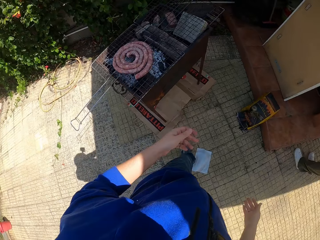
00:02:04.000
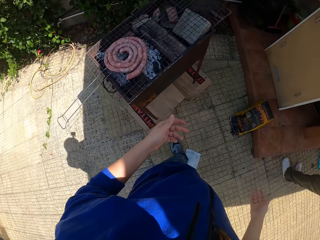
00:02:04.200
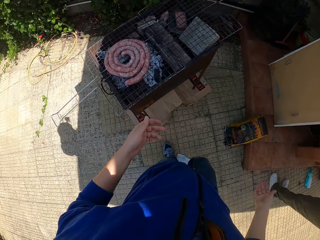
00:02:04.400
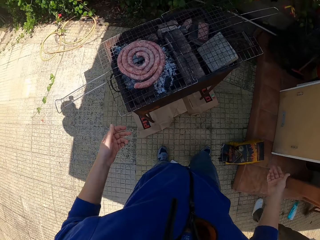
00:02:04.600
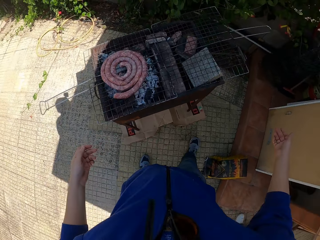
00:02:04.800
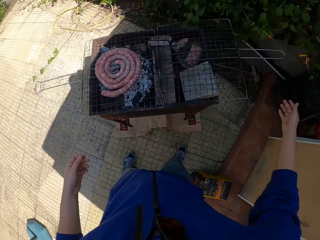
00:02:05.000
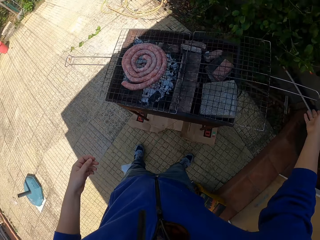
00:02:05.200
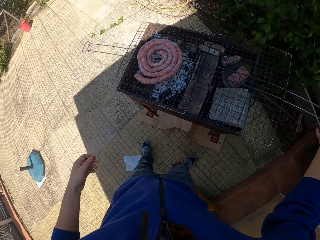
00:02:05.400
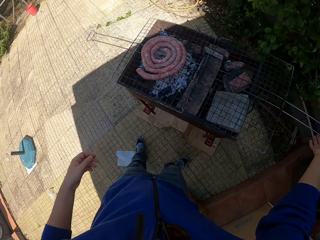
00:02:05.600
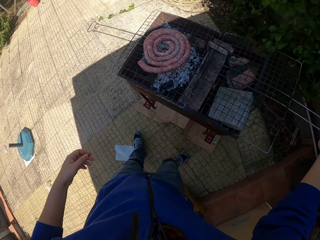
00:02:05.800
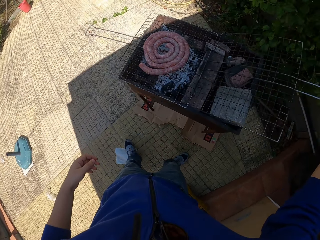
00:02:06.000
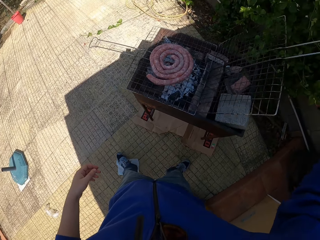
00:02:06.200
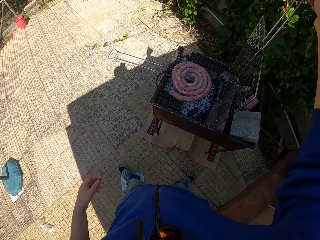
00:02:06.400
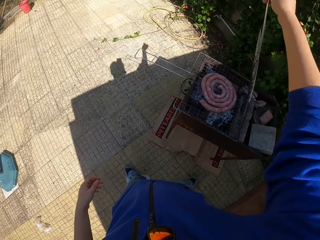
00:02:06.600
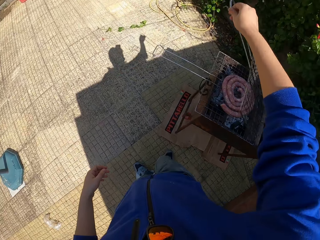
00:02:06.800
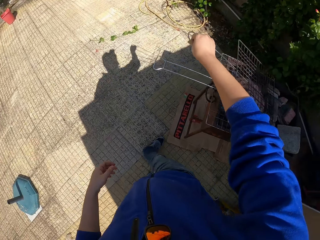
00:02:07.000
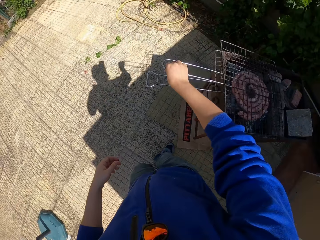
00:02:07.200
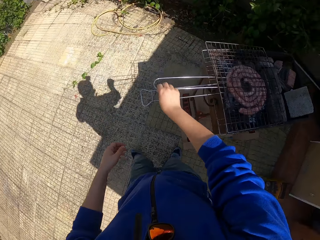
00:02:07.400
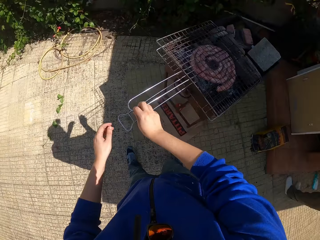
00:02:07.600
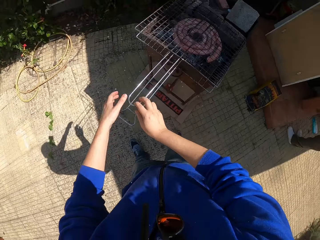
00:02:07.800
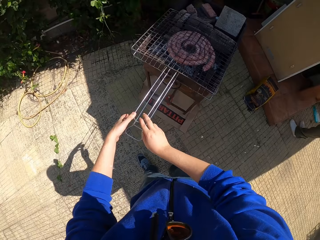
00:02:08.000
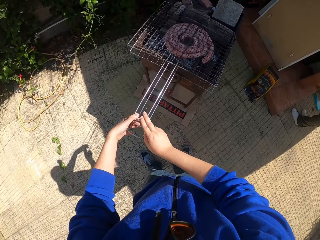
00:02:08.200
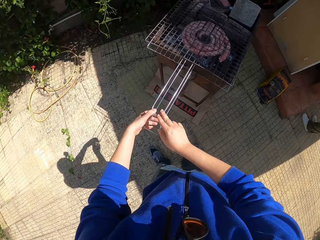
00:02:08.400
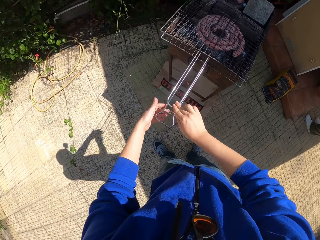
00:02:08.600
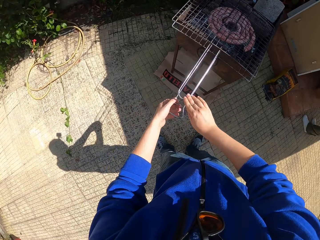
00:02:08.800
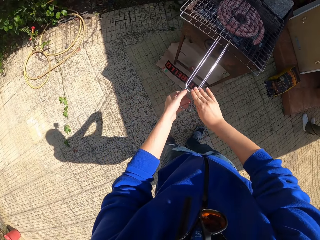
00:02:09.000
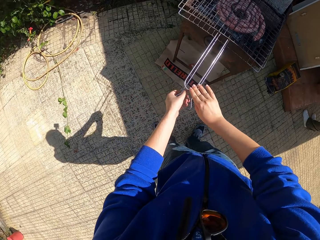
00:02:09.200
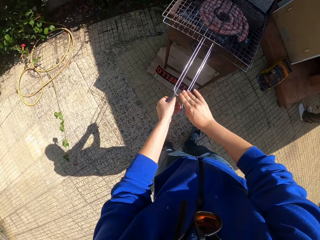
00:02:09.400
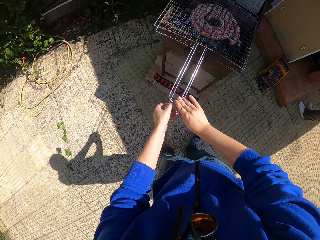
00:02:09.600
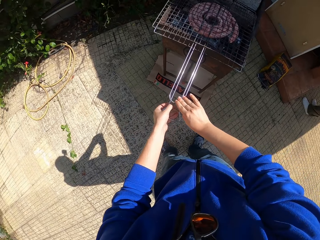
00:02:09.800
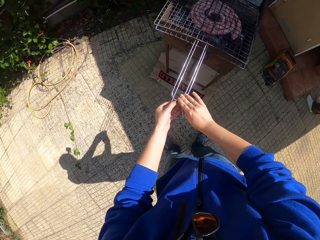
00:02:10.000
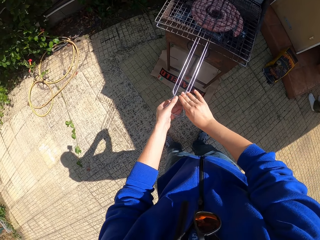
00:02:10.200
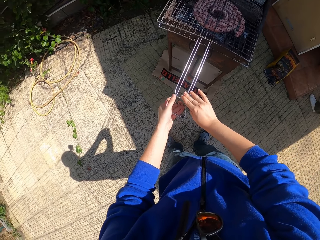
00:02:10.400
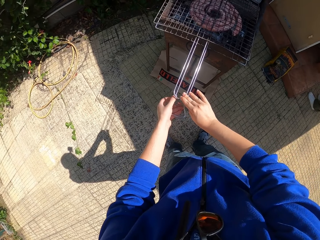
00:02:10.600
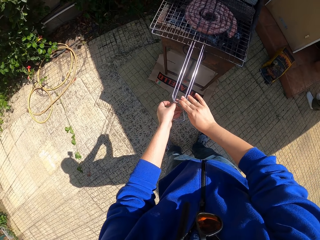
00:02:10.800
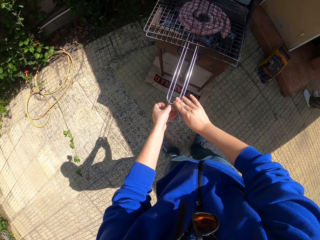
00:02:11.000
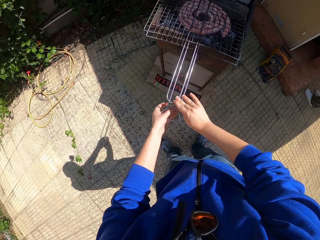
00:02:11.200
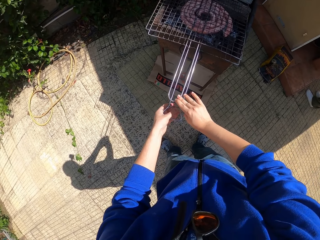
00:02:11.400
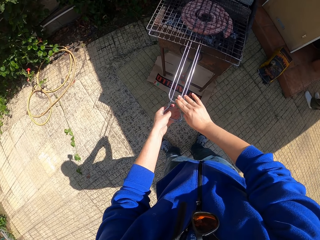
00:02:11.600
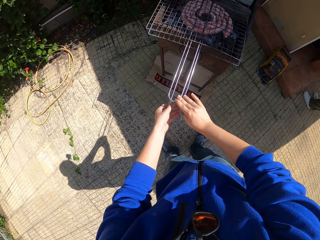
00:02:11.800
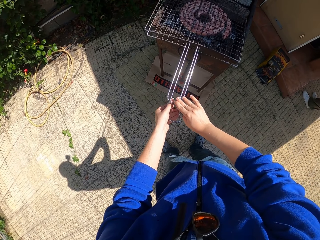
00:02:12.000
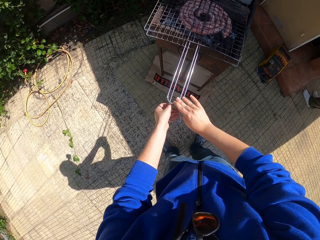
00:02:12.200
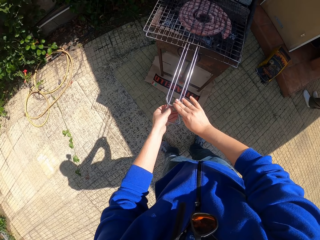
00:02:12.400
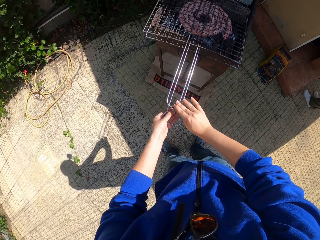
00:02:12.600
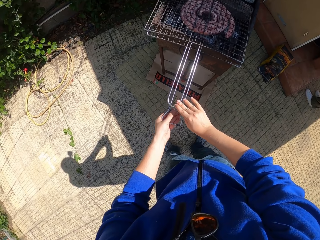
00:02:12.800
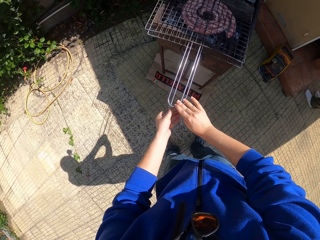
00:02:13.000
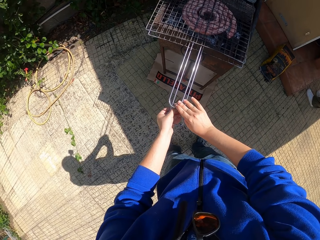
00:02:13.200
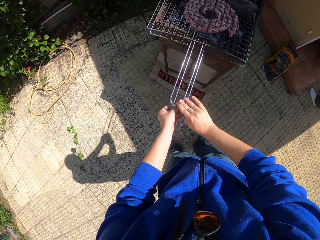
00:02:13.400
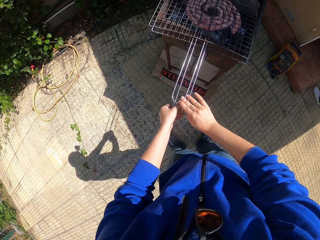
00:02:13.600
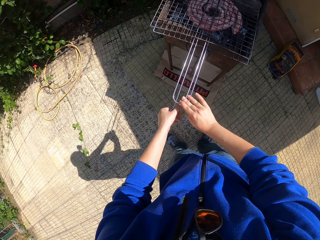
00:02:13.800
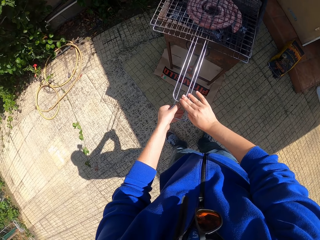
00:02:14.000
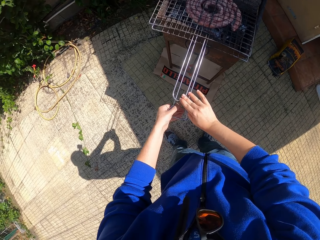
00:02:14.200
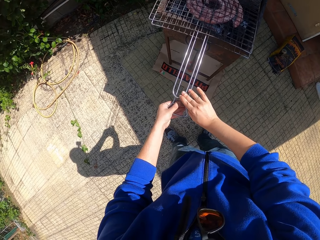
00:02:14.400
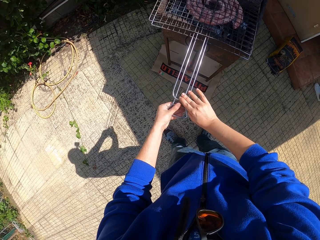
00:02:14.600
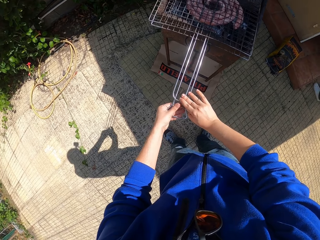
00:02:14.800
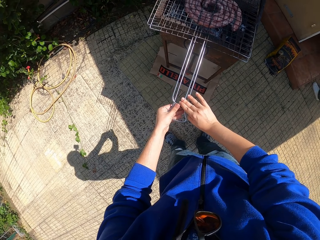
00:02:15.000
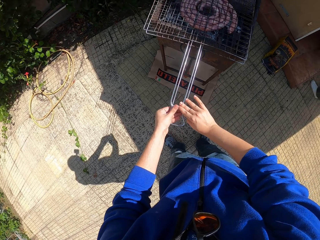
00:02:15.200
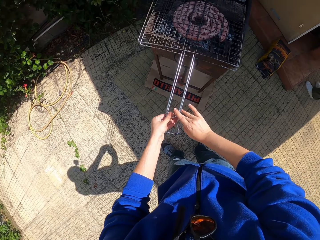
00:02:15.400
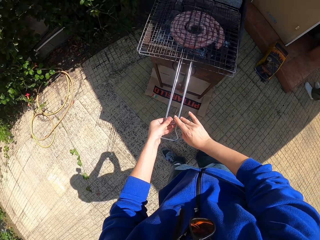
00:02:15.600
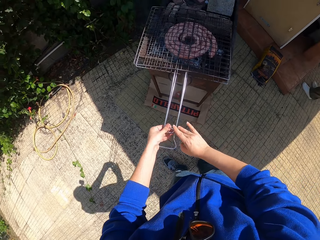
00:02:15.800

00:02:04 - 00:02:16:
The camera wearer closes the grill or barbecue wire rack with his right hand. He lifts the barbecue wire rack with the right hand. He fastens the grill top with both hands. He holds the barbecue wire rack handles with both hands. He locks the barbecue wire rack handles with both hands.

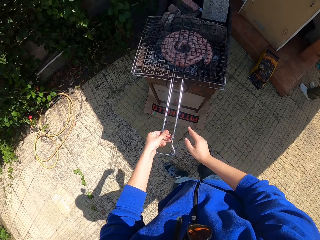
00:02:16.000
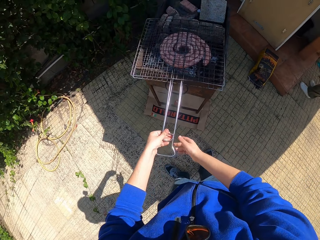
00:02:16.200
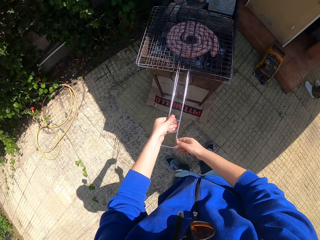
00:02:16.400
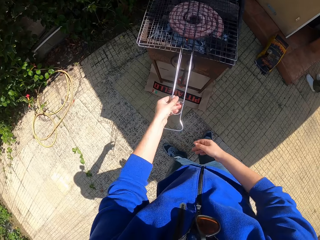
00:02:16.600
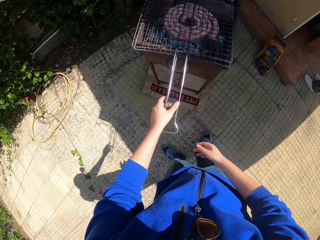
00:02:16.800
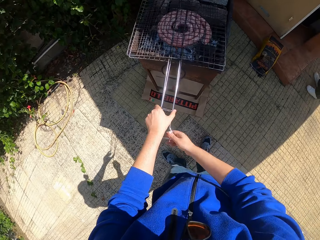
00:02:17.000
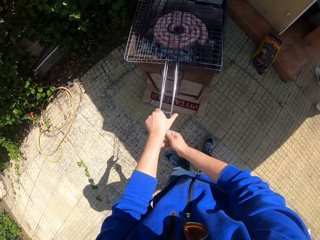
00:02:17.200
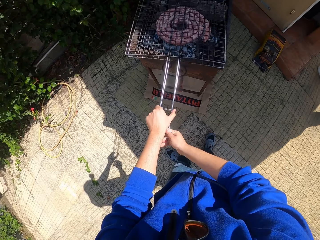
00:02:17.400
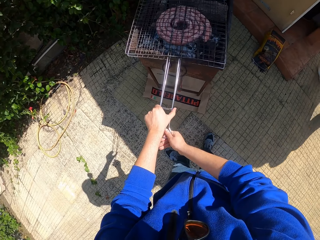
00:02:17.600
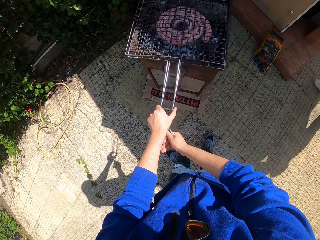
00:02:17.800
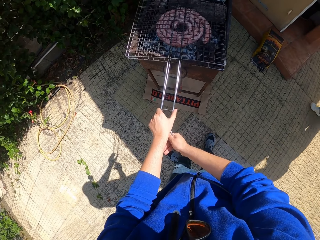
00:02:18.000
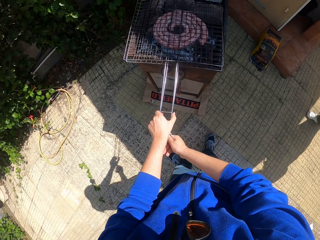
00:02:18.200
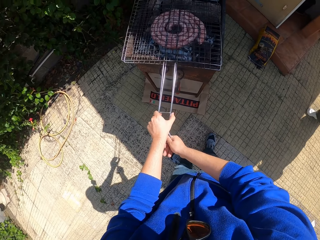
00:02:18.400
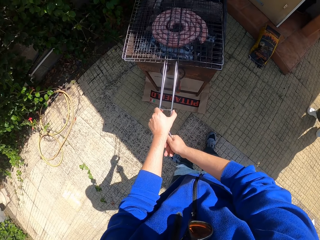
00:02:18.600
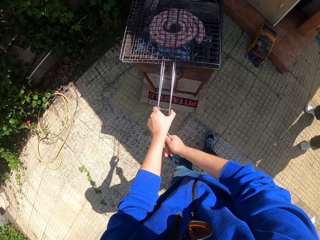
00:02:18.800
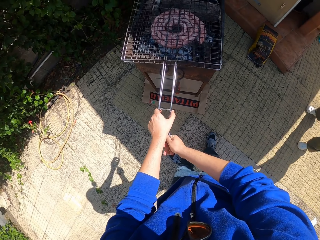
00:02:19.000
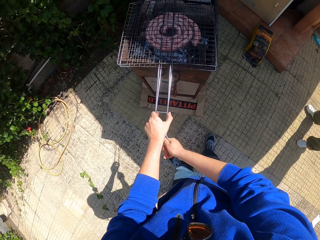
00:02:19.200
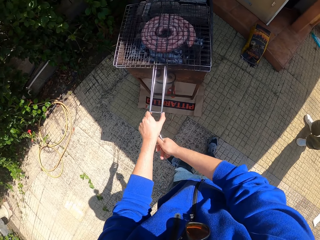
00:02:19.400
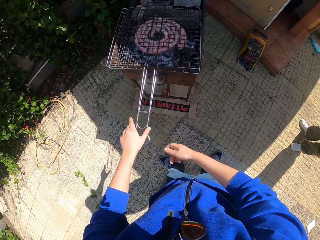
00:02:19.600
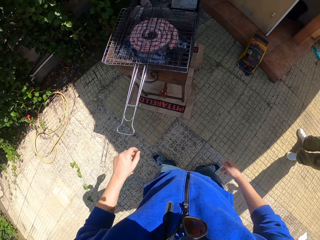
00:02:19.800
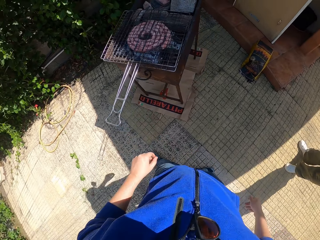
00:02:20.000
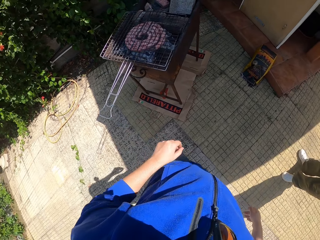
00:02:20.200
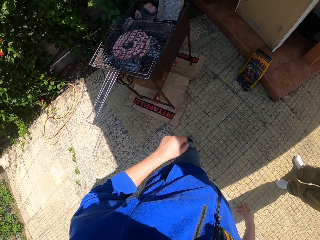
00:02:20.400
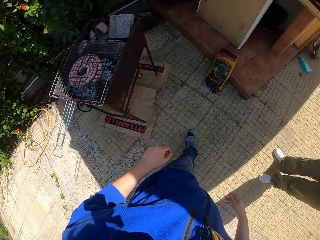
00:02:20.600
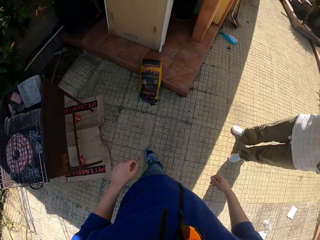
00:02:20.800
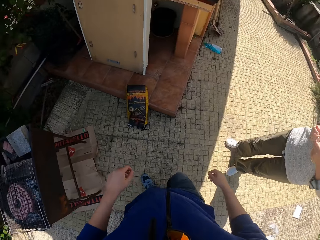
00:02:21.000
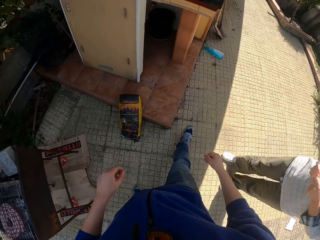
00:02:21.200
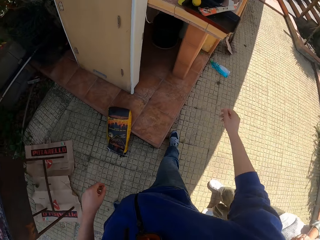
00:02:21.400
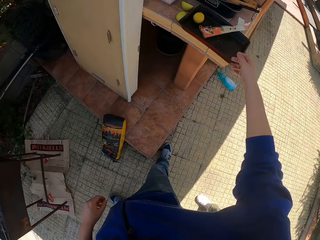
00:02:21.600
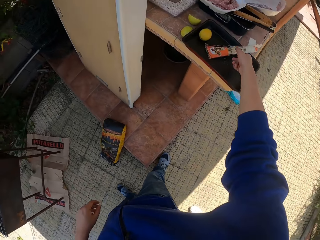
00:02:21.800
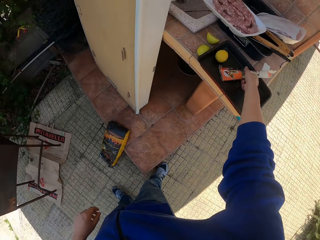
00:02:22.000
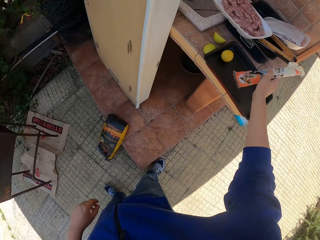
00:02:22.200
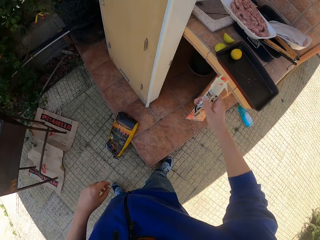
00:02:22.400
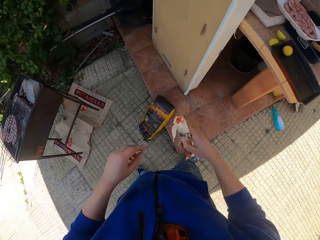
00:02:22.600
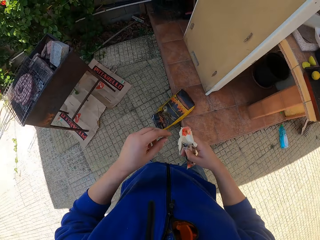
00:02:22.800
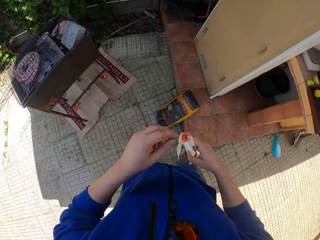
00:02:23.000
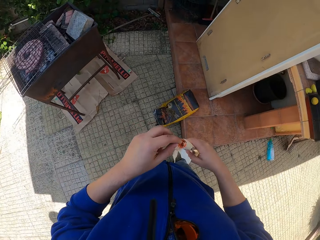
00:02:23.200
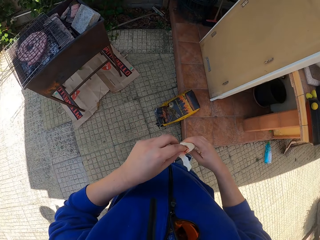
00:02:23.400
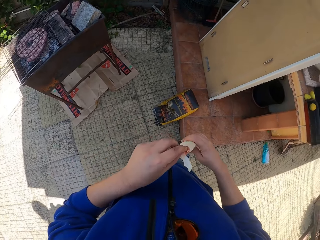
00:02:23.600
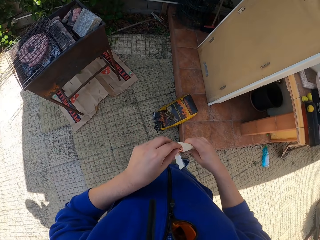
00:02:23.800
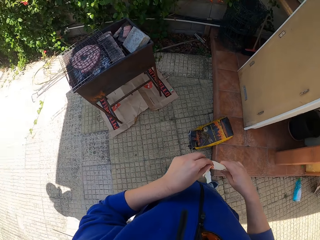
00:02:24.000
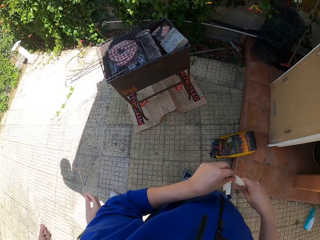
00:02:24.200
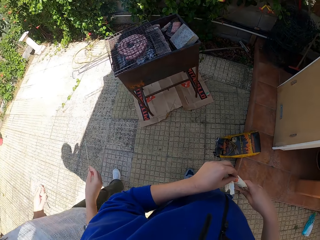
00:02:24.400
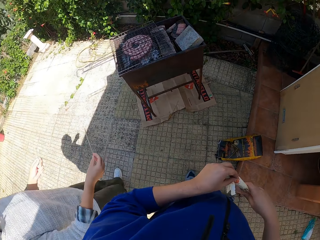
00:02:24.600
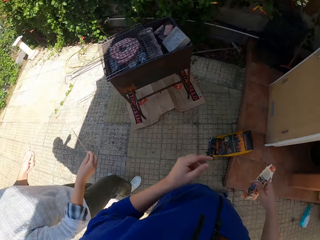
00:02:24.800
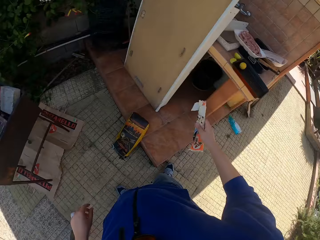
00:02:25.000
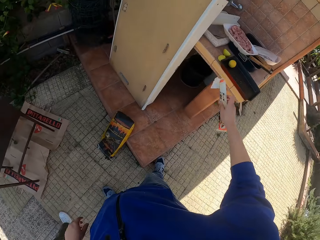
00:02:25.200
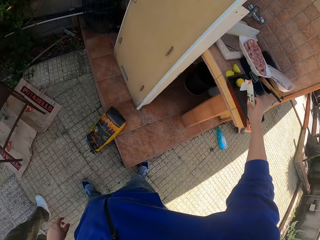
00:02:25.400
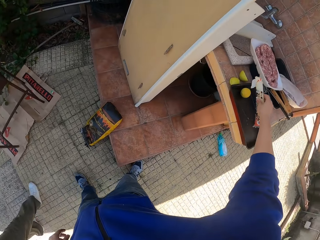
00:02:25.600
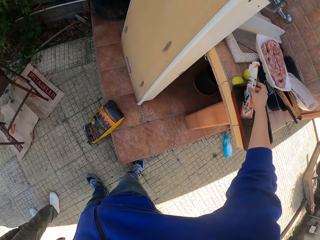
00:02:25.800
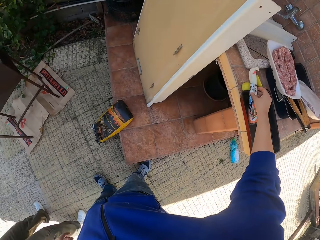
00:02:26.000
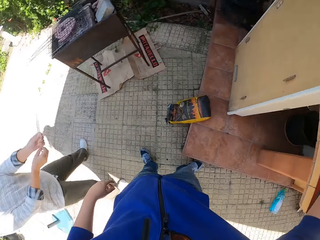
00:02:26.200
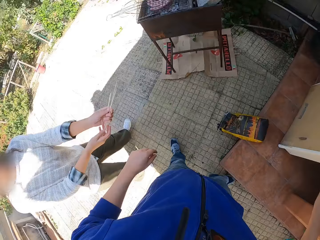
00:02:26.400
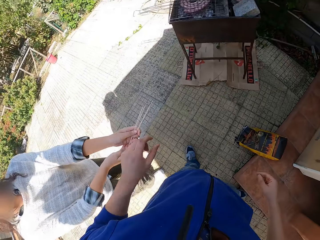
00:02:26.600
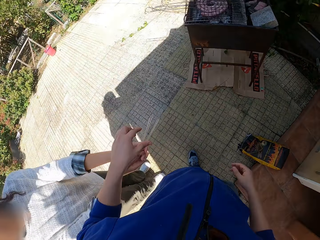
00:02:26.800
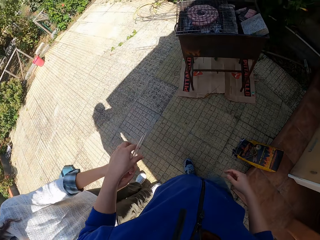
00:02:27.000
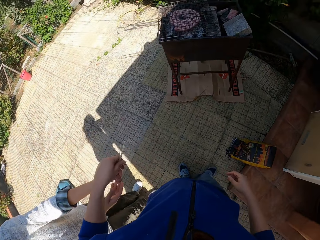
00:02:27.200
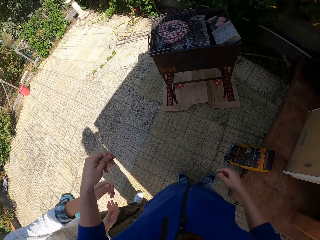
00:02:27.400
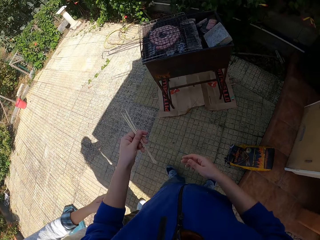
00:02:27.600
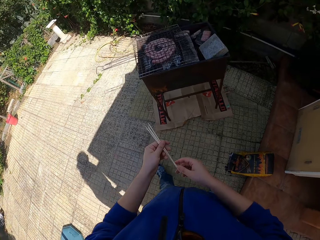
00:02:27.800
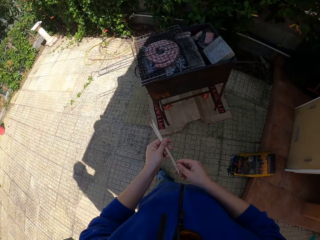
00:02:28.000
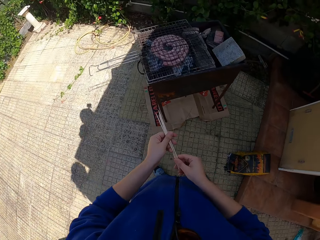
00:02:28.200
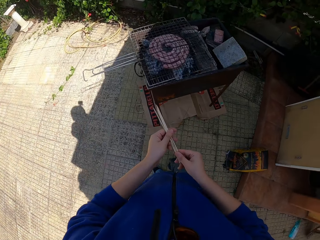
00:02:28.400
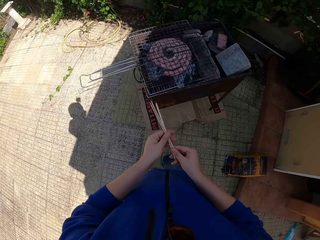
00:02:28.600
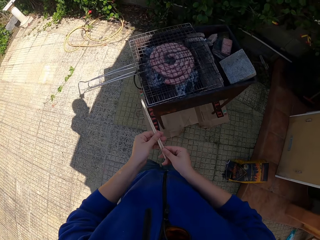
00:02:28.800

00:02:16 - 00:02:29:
The camera wearer adjusts the barbecue wire rack lock with the left hand. He walks towards the counter top. He picks up a pack of wooden skewers from the table with his right hand. He reaches into the pack of wooden skewers in his right hand with his left hand. He holds the pack of wooden skewers with both hands. He drops the pack of wooden skewers on the table with his right hand, in a tray. A man gives wooden skewers to the camera wearer. The camera wearer accepts some wooden skewers from the man with his left hand. He passes one of the wooden skewers in his left hand to his right hand. He holds the wooden skewers with both hands.
